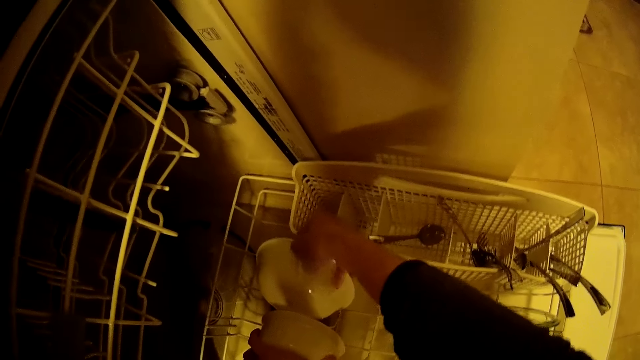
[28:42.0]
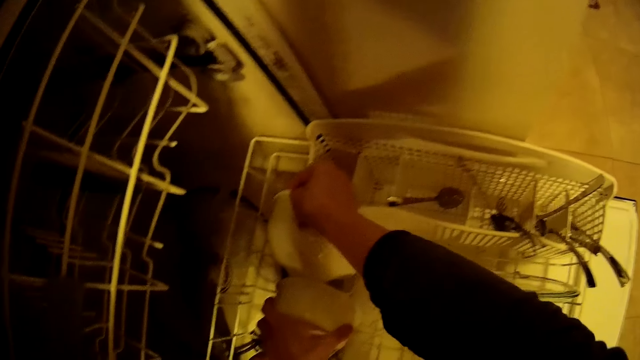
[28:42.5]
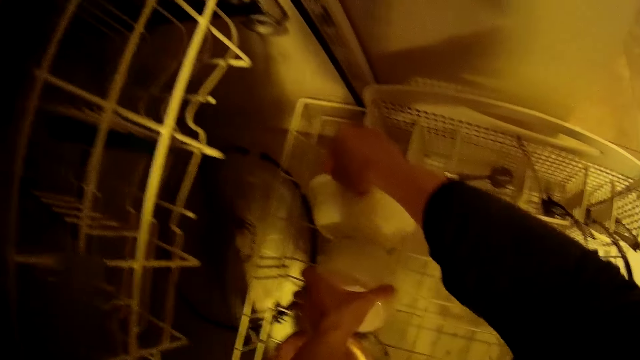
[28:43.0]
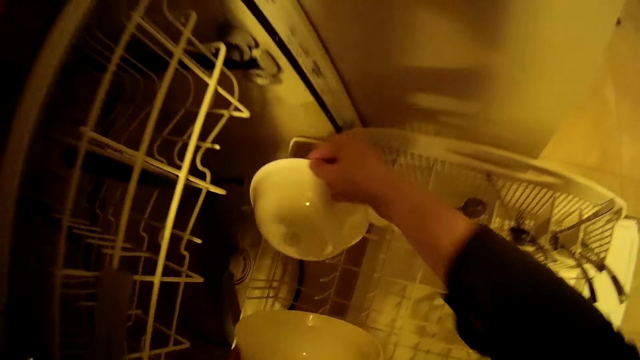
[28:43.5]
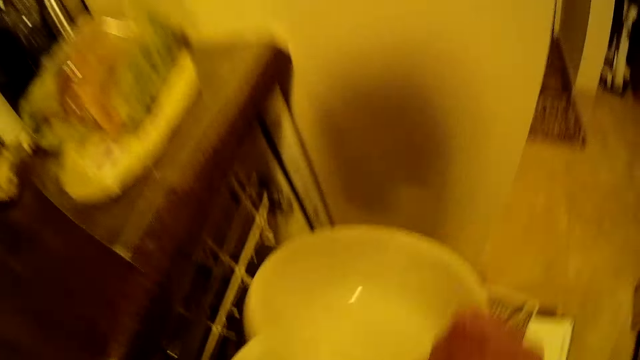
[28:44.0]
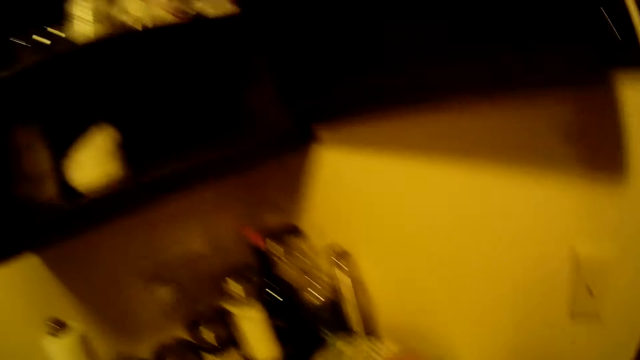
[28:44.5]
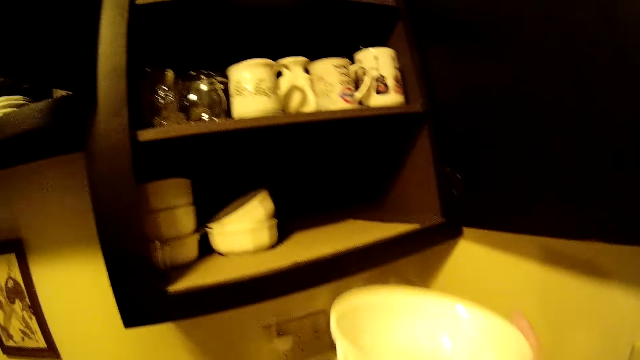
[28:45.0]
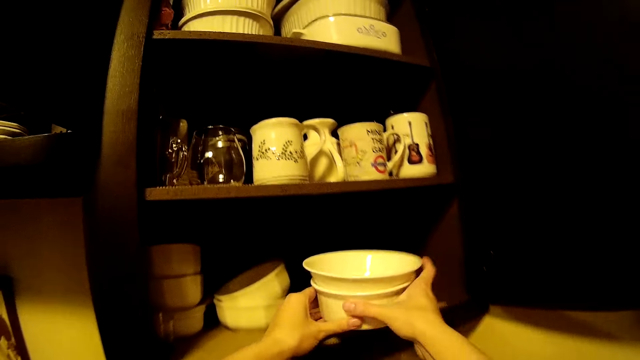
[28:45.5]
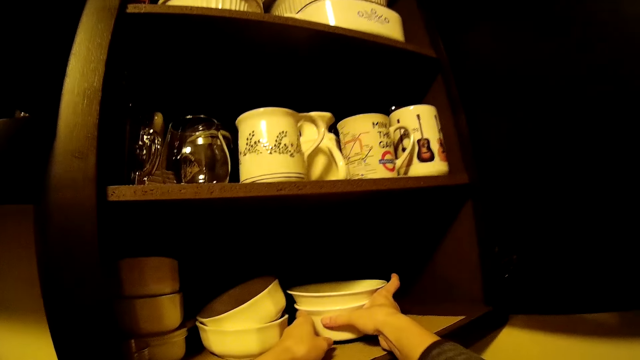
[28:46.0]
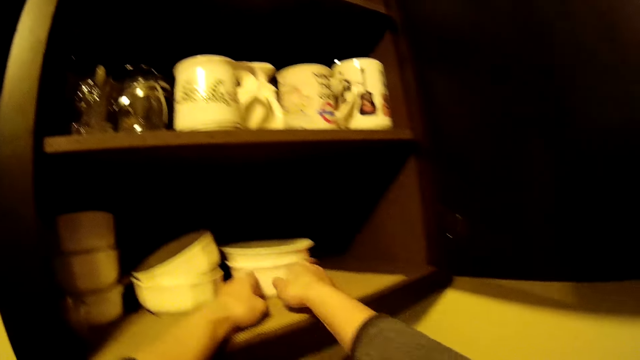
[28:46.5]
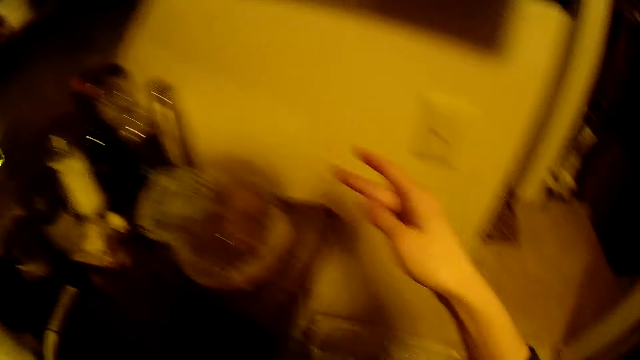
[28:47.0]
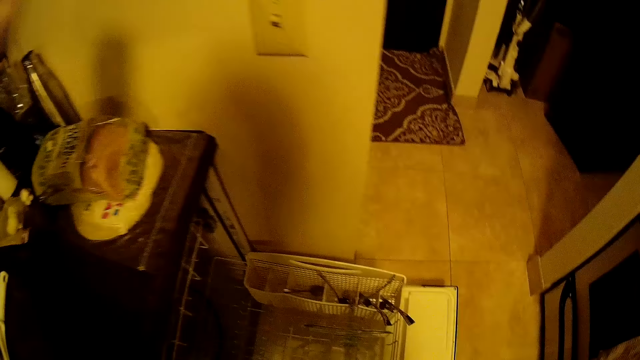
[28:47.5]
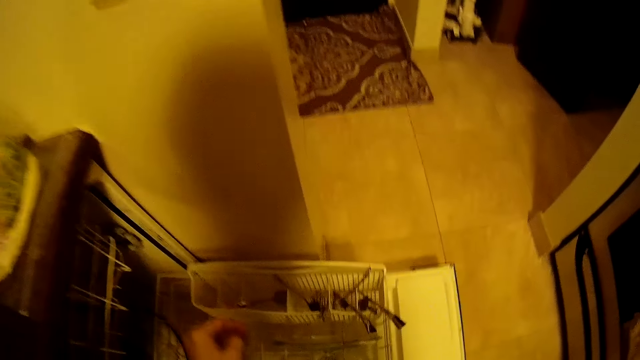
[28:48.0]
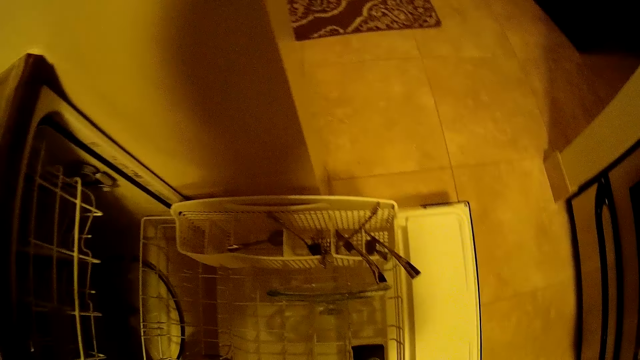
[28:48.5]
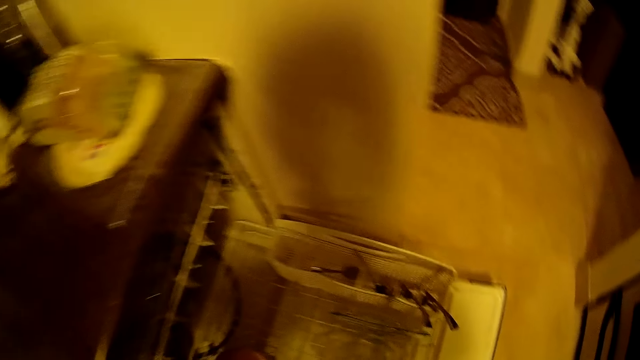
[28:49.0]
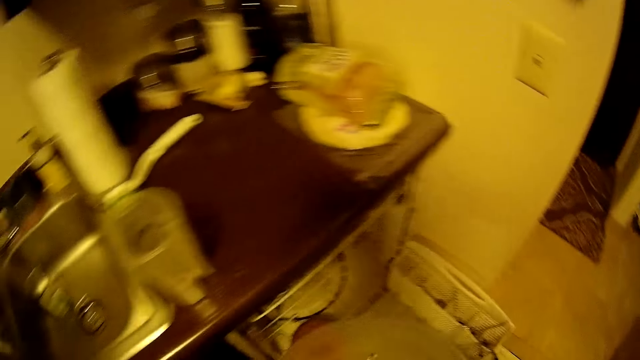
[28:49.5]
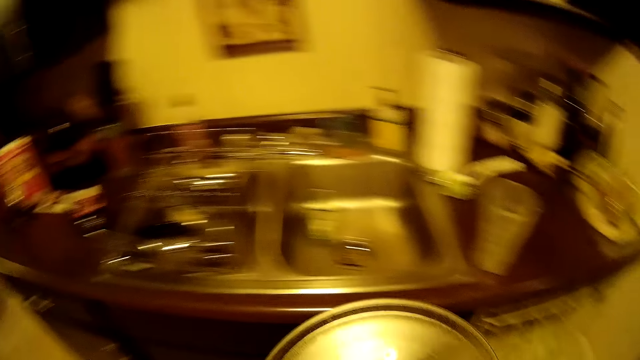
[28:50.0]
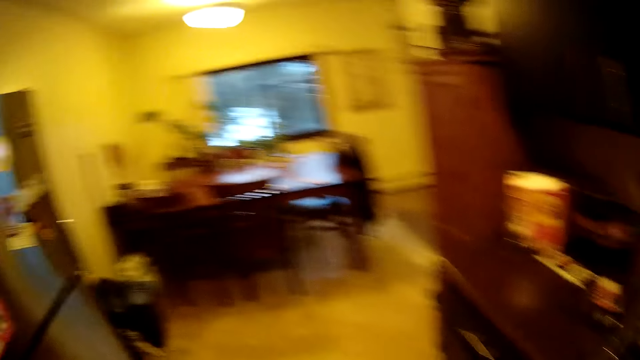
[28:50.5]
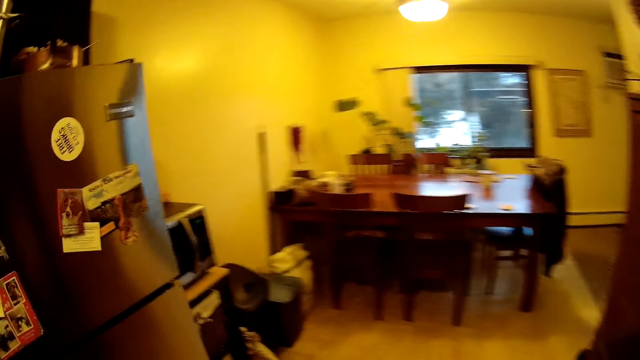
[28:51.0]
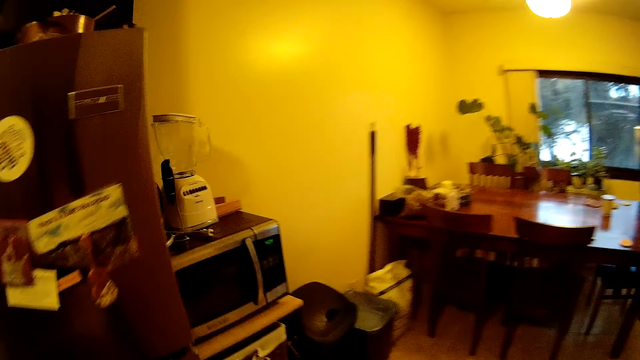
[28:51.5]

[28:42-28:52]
The camera wearer puts the plates in the cabinet. They hold a microwave turntable glass plate with both hands.

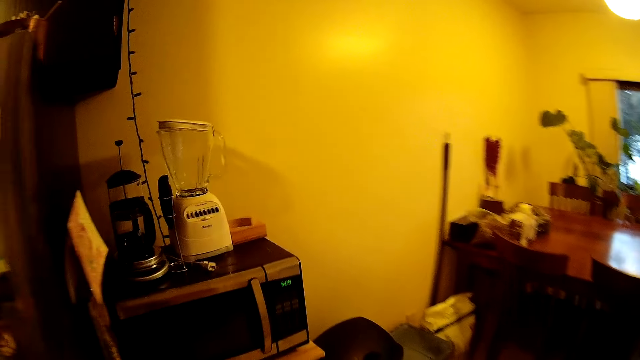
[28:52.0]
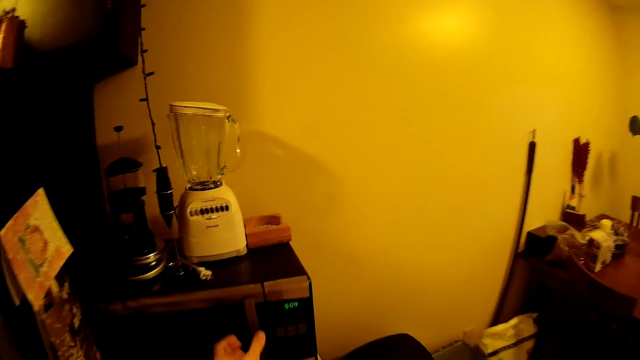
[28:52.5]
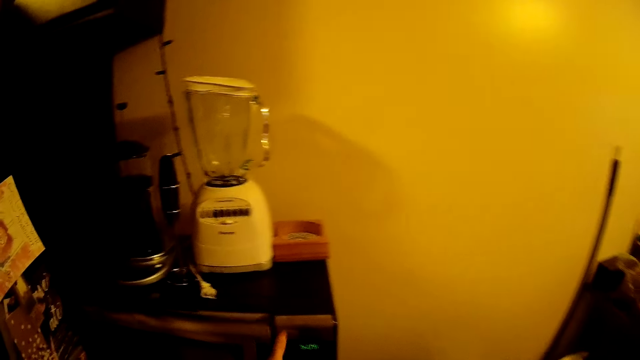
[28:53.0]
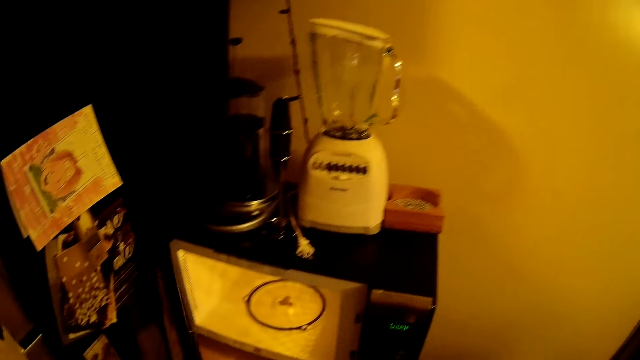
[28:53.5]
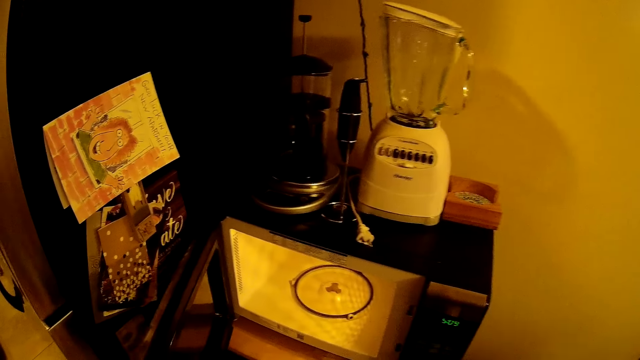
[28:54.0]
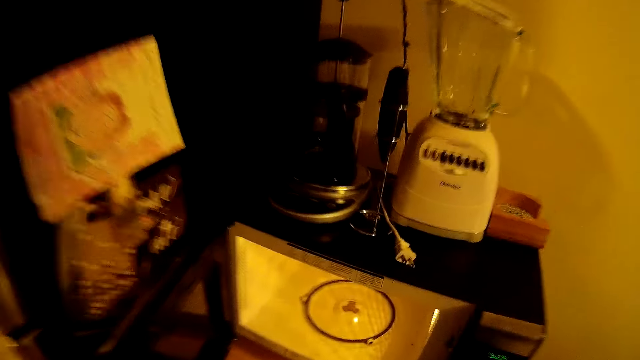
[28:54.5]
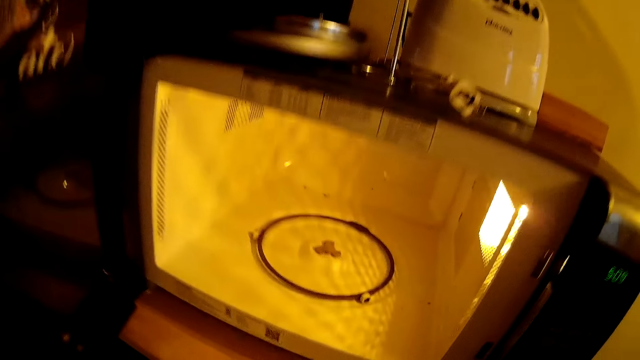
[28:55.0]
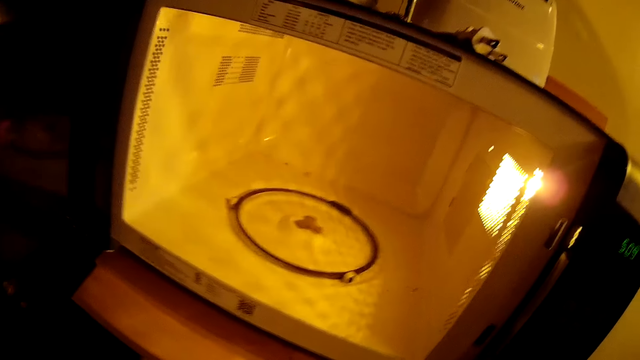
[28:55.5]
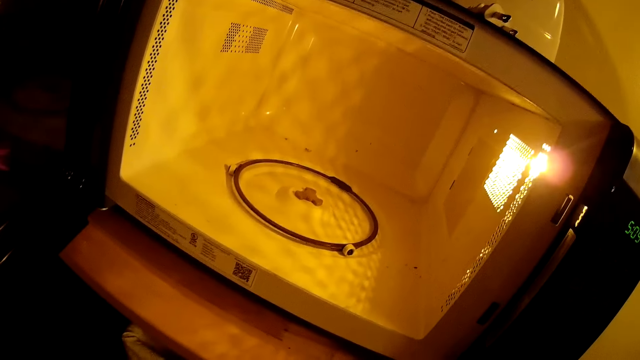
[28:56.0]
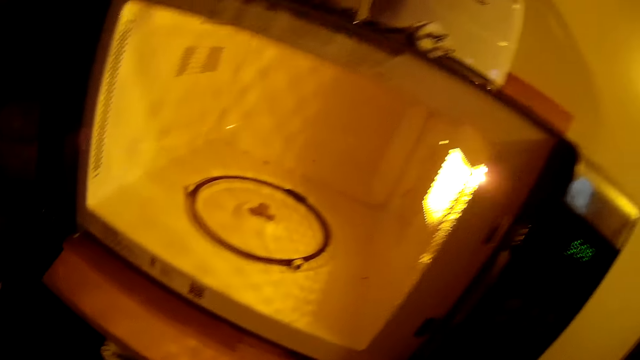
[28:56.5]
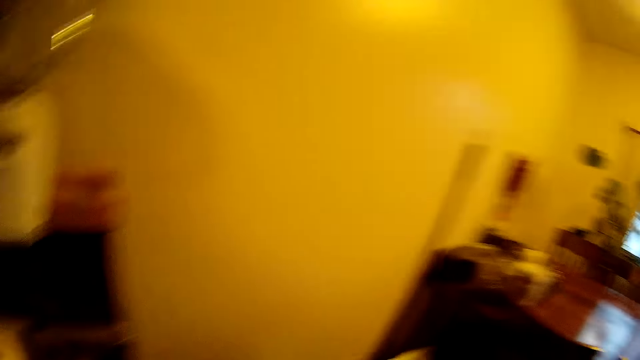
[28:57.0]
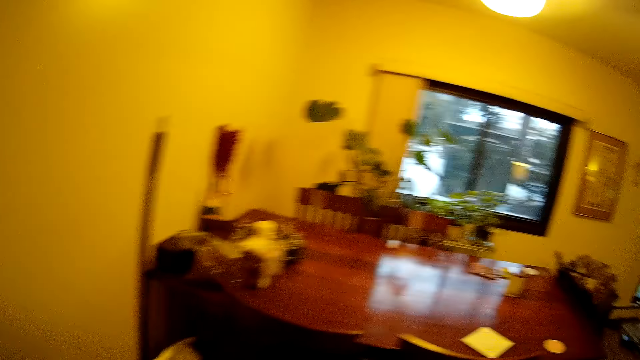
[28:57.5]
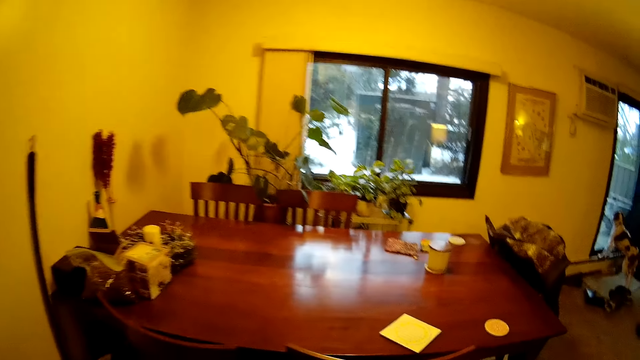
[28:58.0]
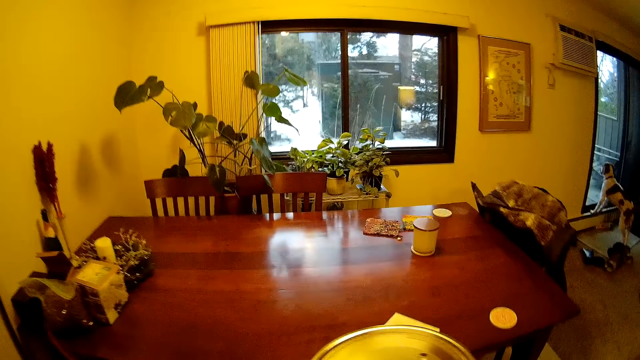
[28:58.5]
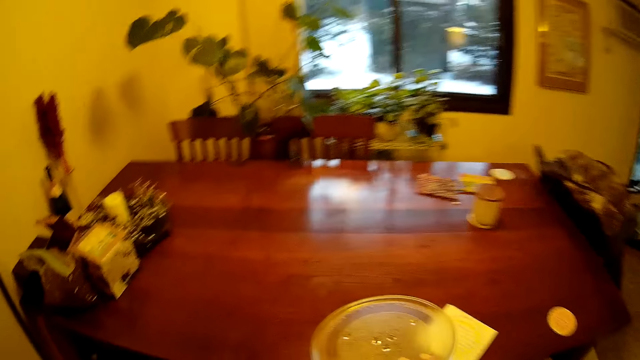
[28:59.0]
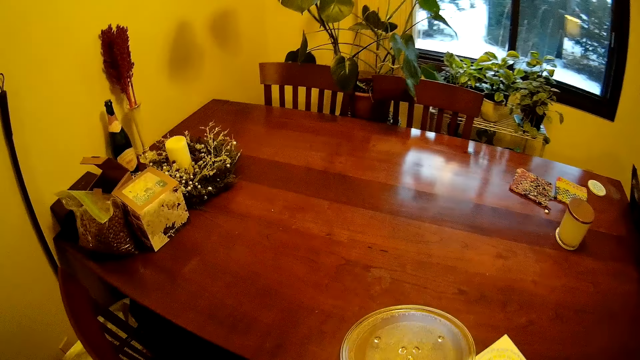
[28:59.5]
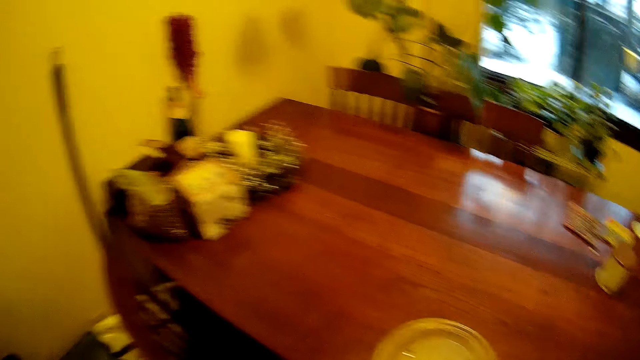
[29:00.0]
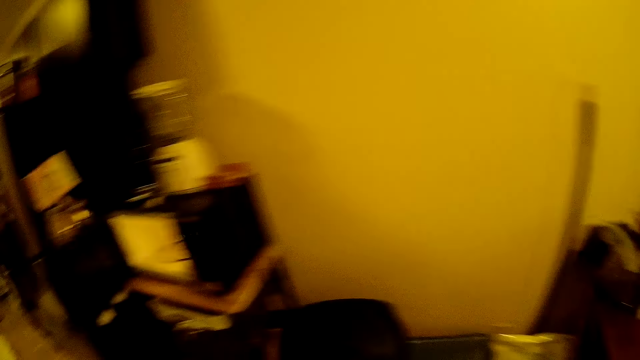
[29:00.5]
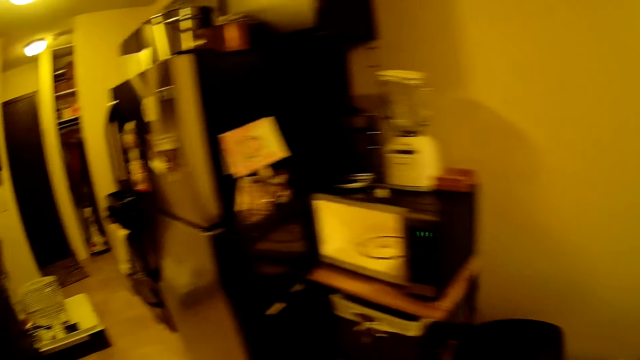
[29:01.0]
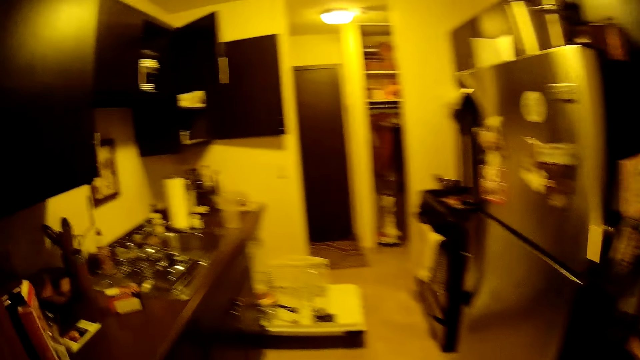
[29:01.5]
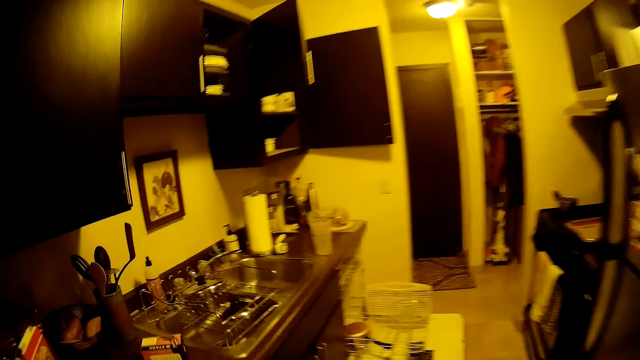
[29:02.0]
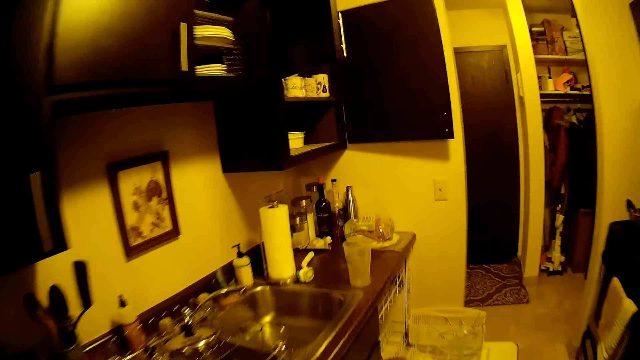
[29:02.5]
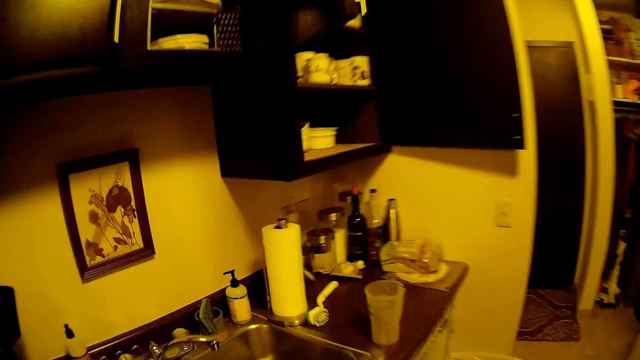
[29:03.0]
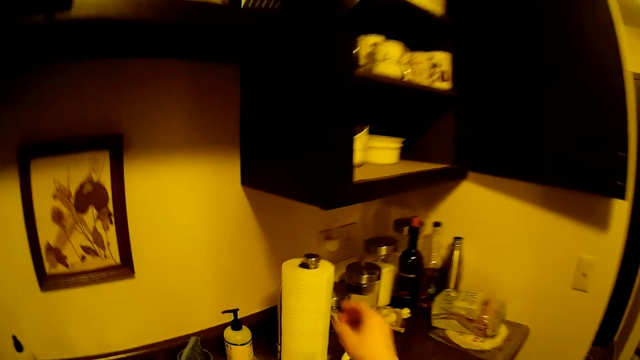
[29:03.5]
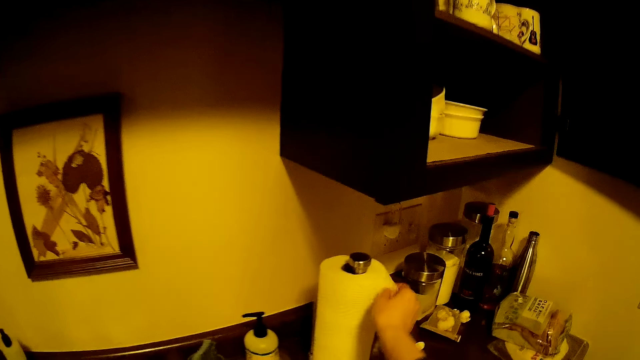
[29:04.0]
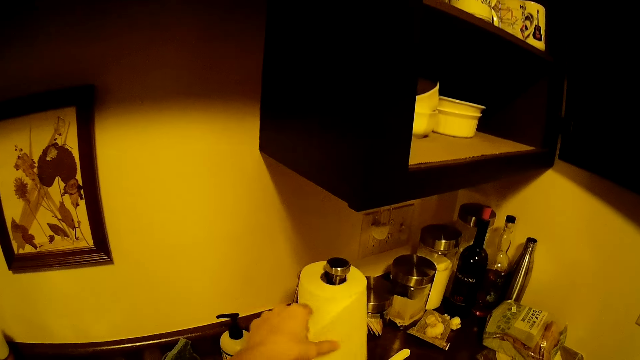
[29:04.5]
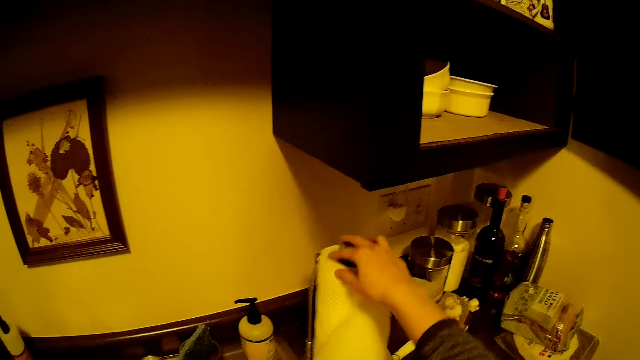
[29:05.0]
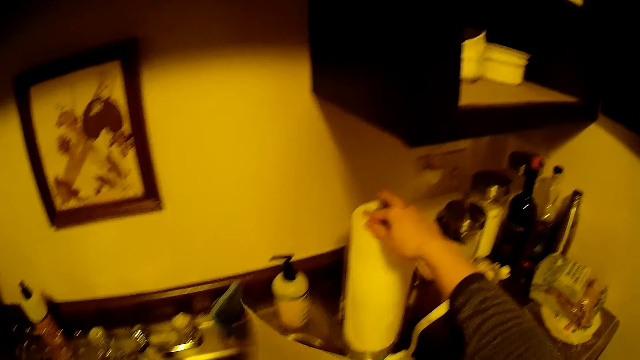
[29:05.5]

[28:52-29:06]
The camera wearer opens a microwave with her left hand. She looks inside the microwave. She places the microwave turntable glass plate on a table. She cuts out tissue from a roller stand with both hands.
